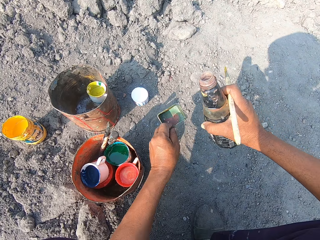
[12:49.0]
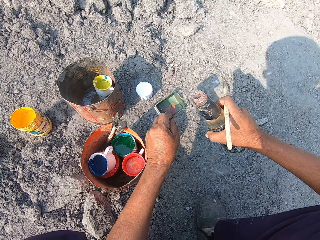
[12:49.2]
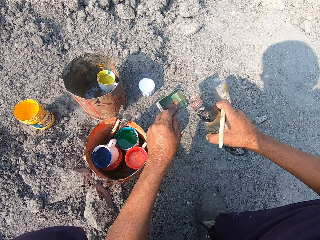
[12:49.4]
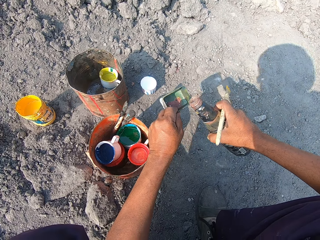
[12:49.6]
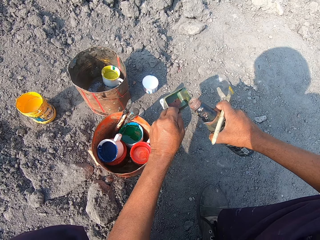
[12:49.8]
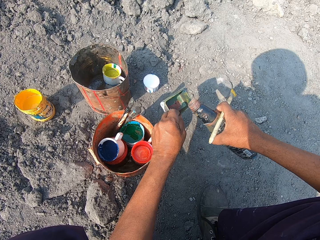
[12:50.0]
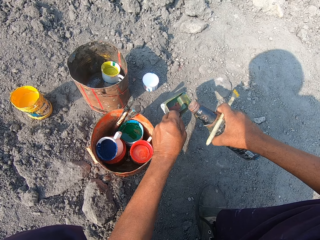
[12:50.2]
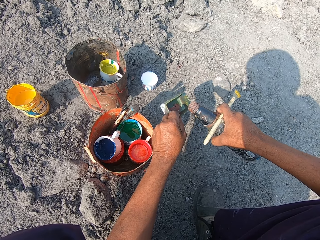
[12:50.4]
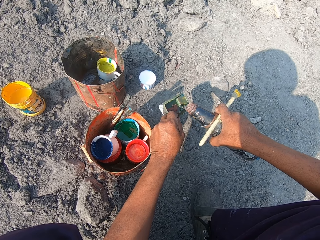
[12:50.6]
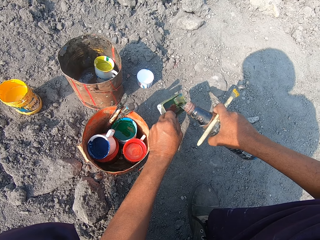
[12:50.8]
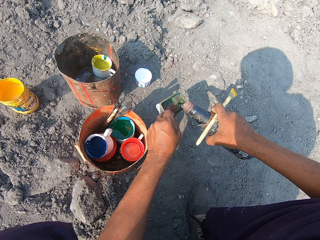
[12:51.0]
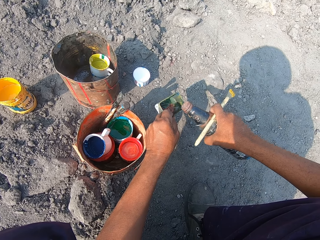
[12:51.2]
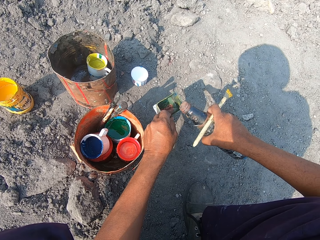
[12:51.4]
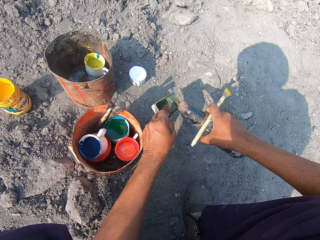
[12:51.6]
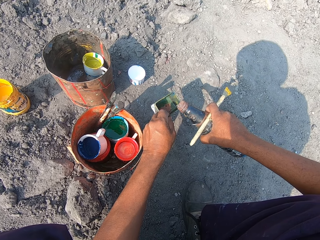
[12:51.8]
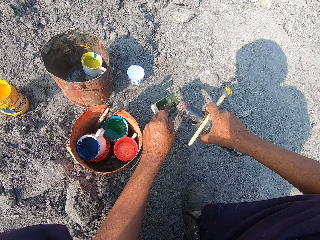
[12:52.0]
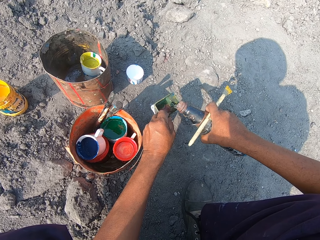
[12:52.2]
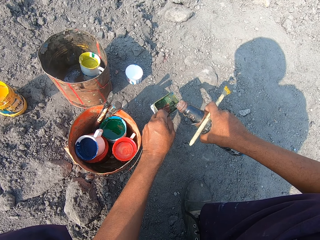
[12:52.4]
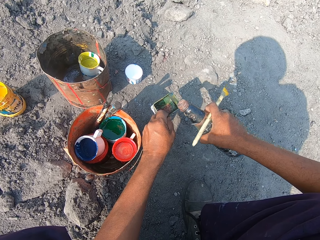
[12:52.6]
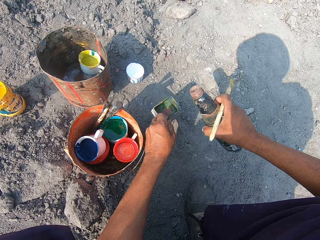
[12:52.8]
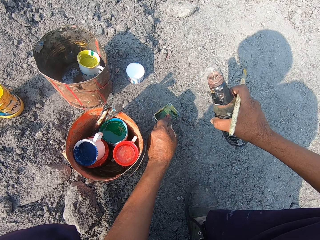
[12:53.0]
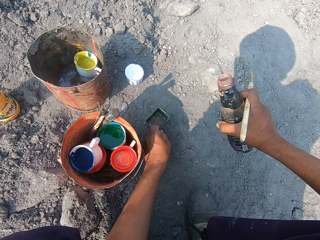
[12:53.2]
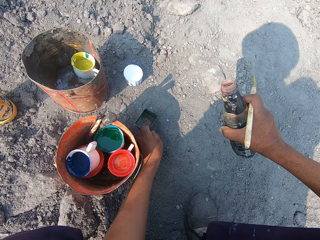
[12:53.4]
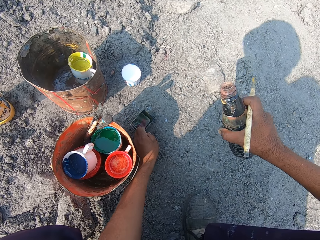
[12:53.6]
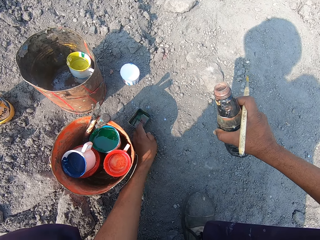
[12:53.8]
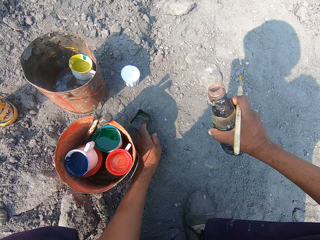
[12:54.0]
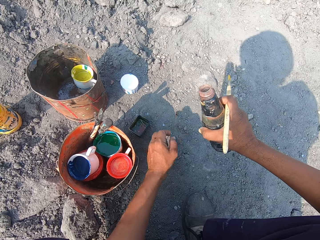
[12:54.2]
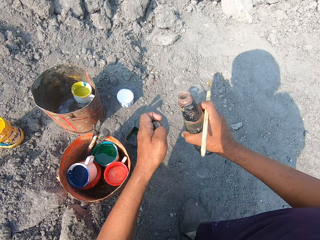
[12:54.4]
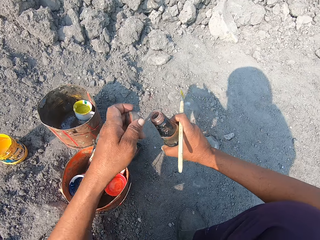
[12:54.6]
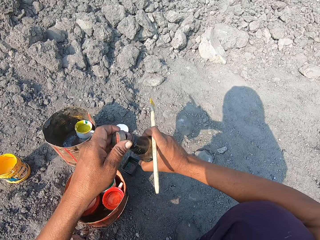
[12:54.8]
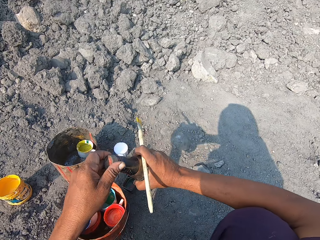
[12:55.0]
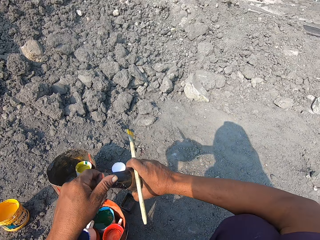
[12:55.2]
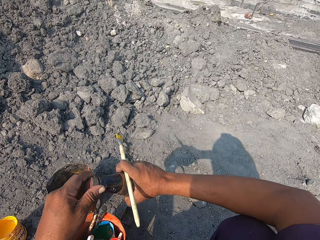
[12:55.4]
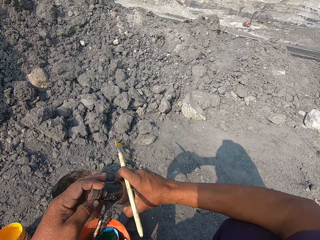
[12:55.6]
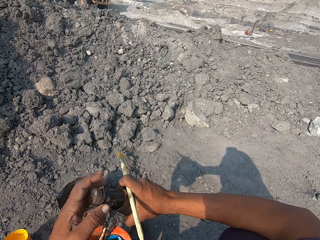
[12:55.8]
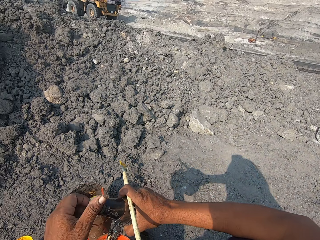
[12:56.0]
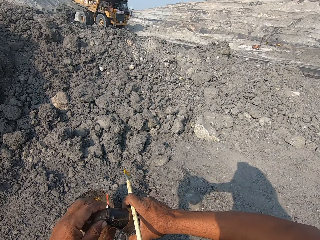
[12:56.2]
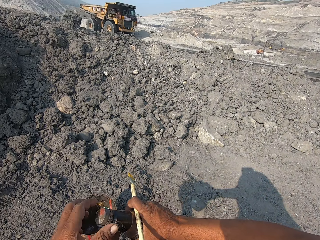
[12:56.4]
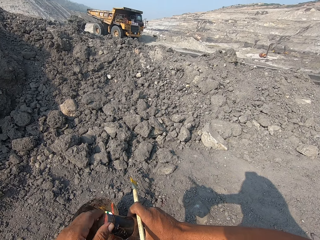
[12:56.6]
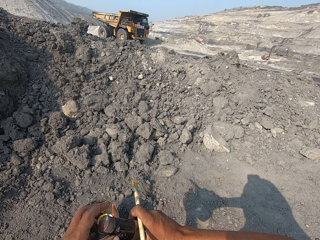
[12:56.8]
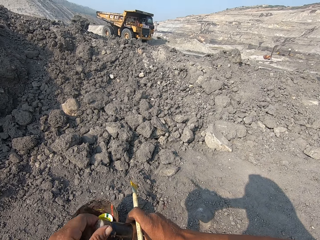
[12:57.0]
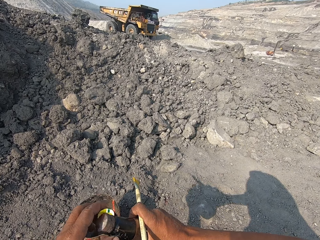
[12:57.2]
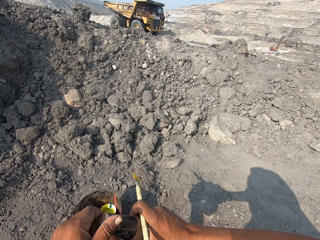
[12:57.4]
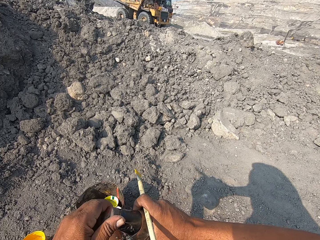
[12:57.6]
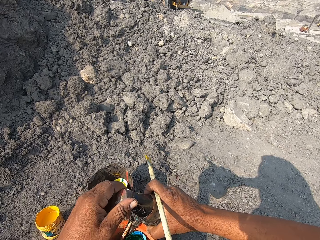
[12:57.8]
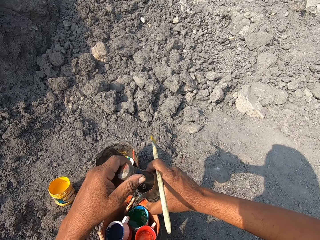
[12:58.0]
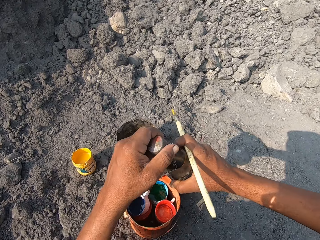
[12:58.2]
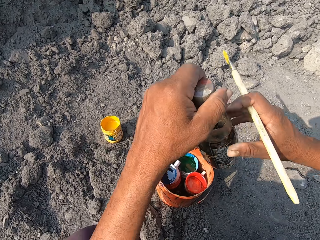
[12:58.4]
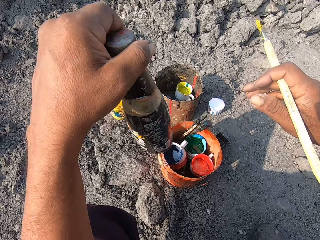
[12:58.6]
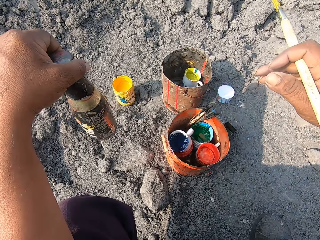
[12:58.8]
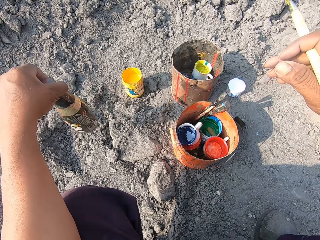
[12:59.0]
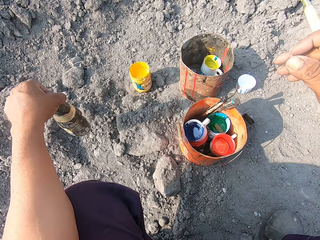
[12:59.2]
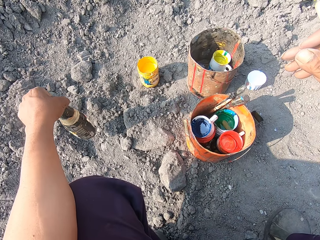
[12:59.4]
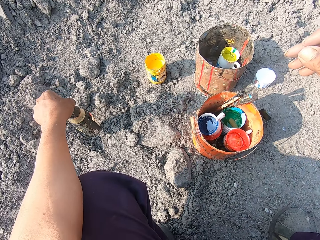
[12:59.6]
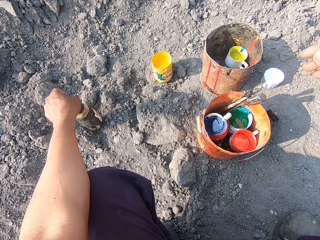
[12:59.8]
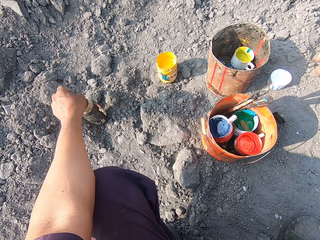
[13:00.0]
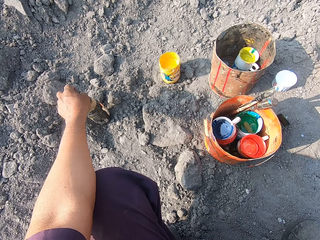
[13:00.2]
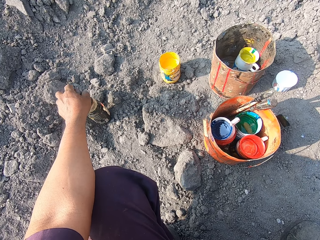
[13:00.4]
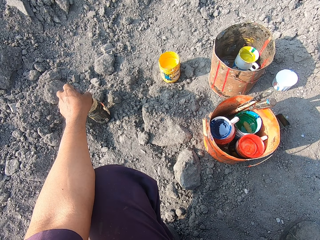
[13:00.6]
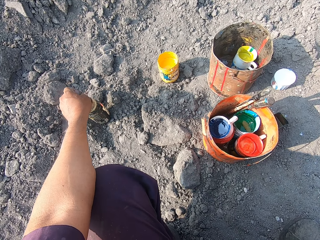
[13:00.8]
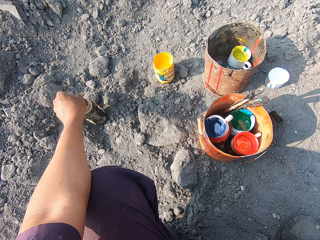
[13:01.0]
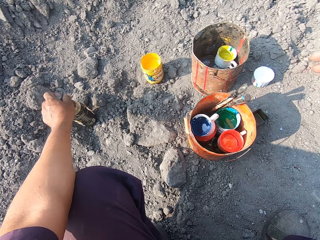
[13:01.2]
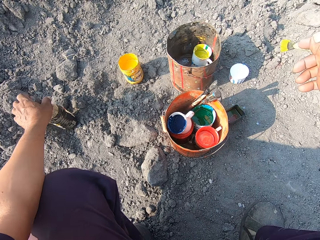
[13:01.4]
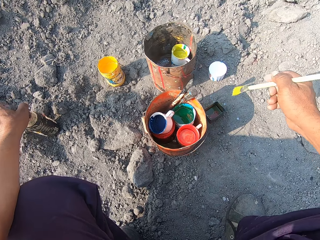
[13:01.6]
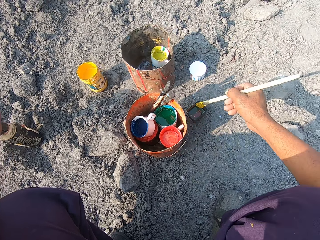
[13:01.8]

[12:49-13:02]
The camera wearer picks up a tin. They hold a bucket. They pour paraffin in the bucket. They put the bucket on the ground. They close the bottle of paraffin with the lid. They look forward. They hold the paintbrush. They place the bottle of something on the ground.

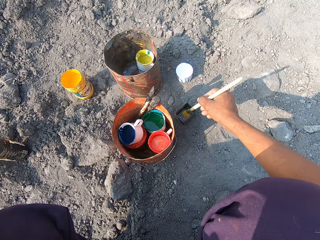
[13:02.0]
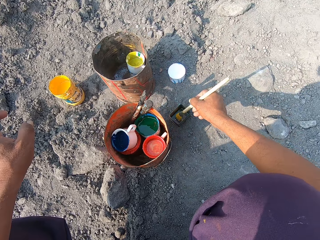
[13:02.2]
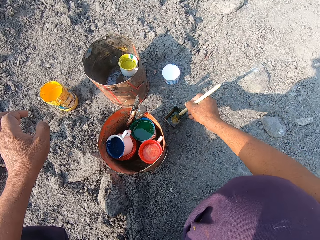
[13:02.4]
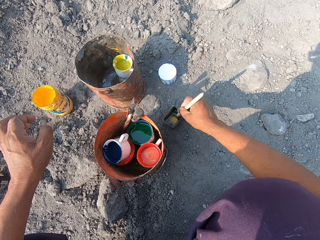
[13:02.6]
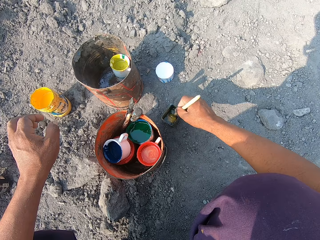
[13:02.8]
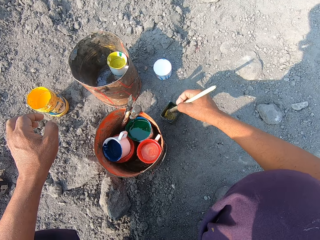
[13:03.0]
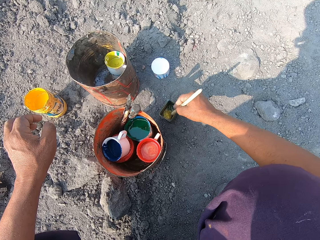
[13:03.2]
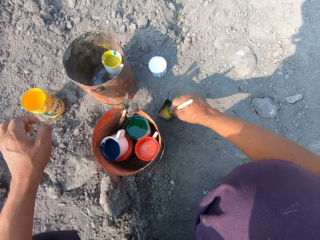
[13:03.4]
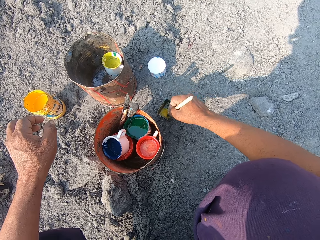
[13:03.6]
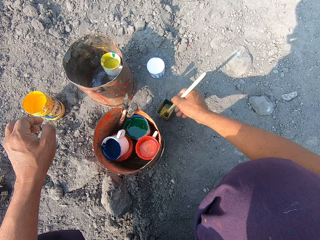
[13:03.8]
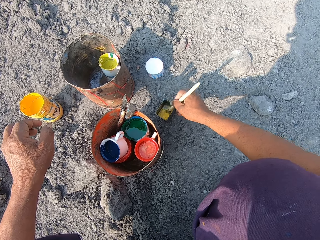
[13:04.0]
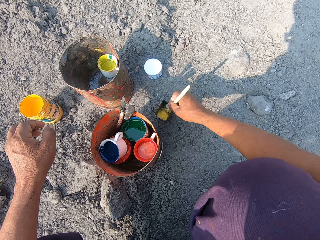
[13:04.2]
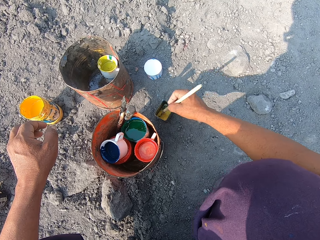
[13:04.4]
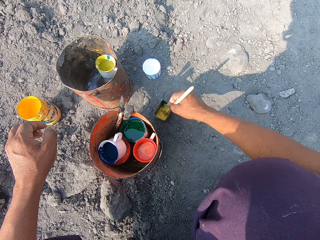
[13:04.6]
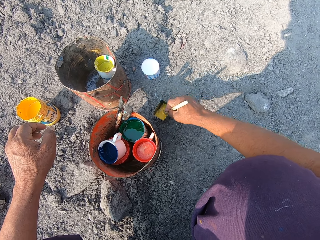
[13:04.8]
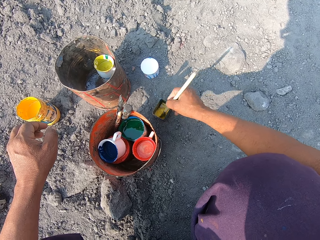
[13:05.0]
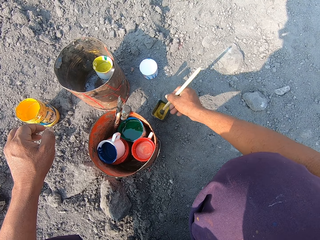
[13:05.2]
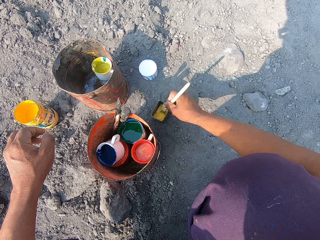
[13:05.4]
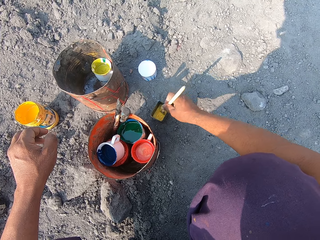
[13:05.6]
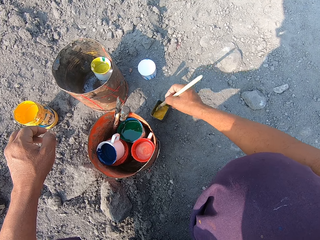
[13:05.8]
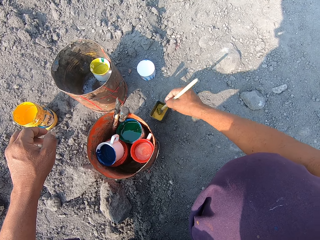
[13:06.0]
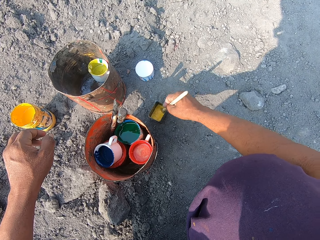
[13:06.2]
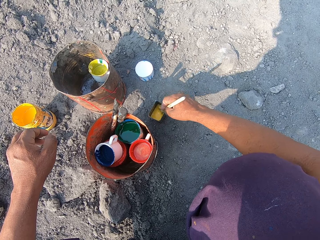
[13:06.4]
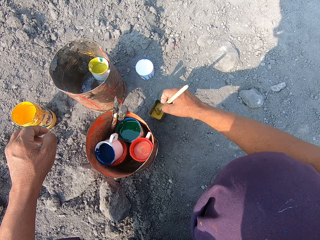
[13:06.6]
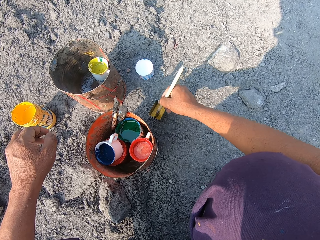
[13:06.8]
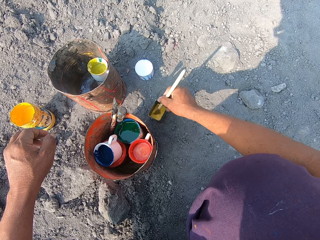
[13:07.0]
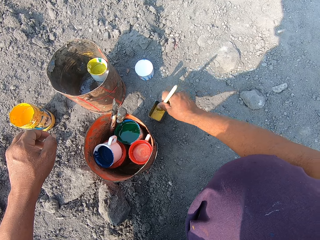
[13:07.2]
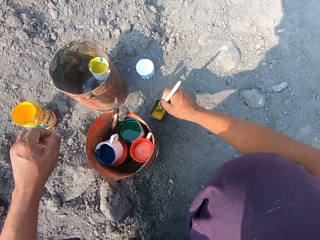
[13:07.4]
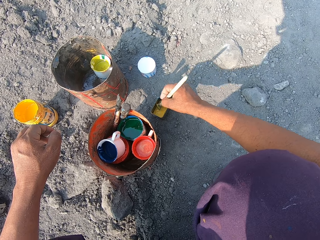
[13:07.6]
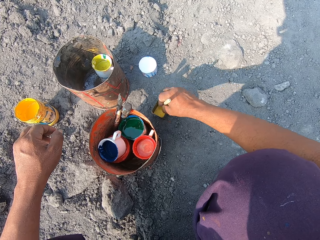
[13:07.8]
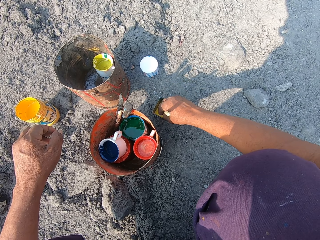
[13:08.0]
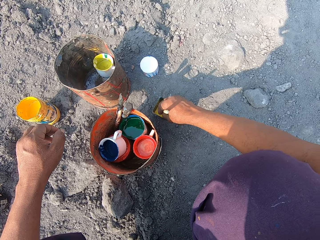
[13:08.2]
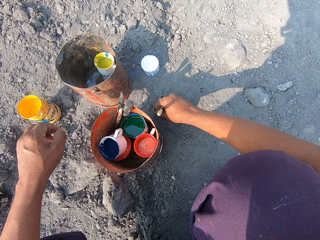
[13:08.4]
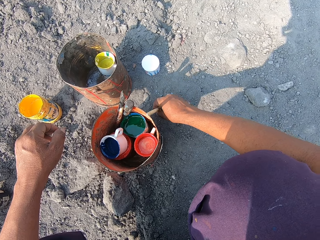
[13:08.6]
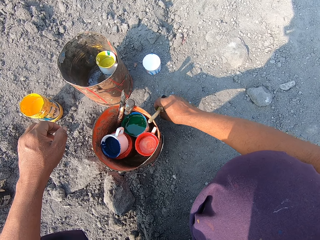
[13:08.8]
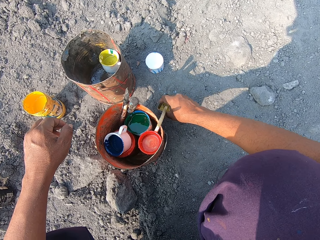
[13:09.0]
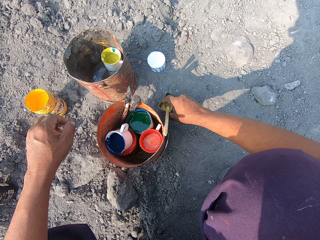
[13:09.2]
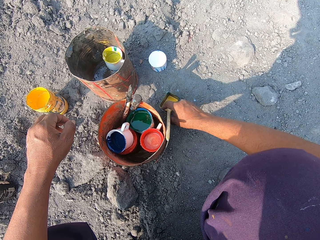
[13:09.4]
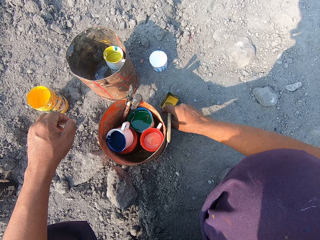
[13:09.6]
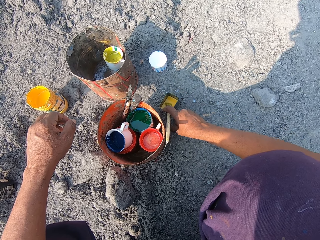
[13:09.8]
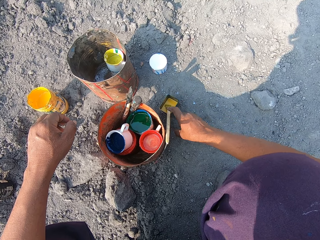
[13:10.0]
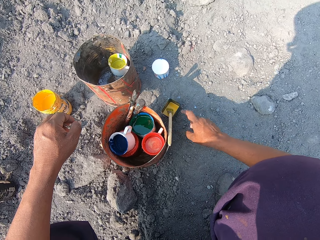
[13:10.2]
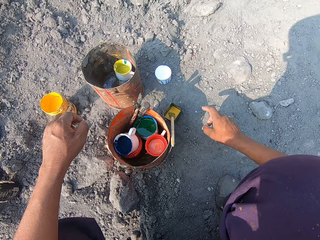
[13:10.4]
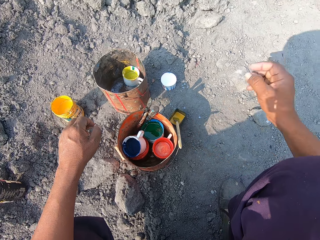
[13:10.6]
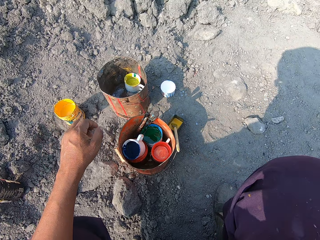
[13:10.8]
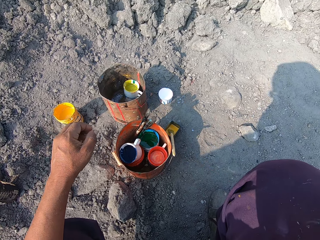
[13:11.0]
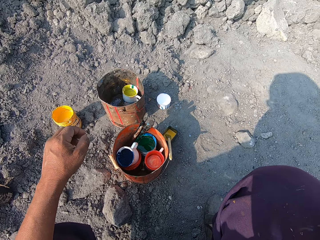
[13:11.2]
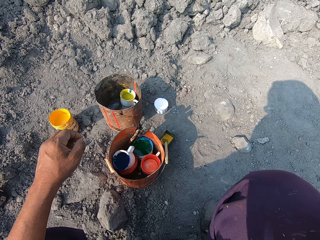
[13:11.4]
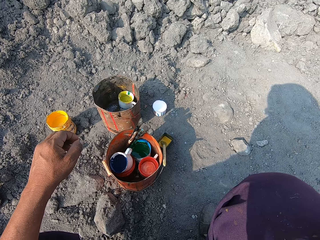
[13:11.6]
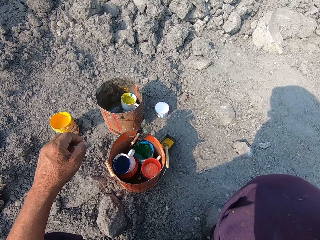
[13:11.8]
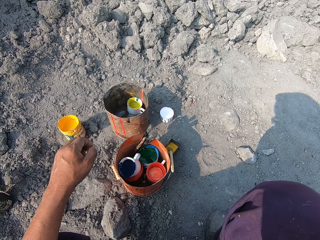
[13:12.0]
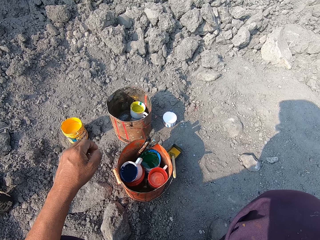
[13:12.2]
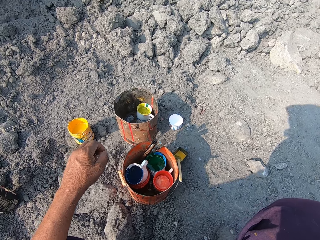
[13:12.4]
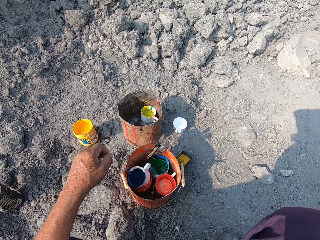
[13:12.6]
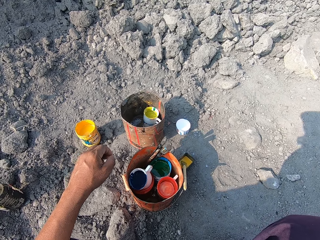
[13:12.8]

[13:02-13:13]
The camera wearer dips the paintbrush in the tin. They remove the paint with the paraffin. They place the paintbrush in the tin. They drop the paintbrush.
